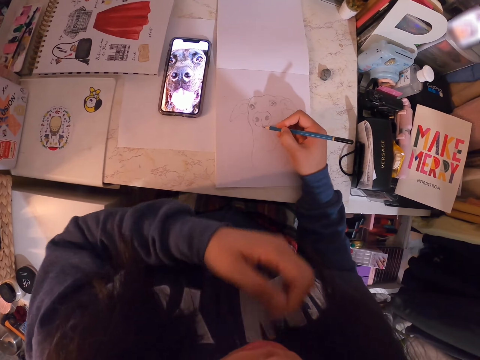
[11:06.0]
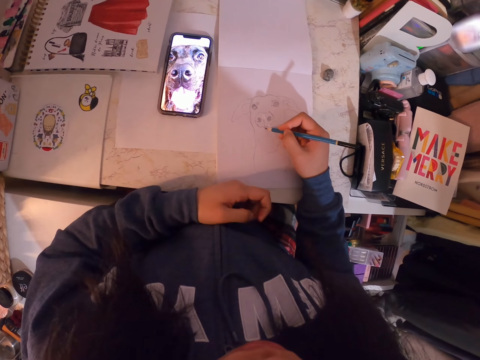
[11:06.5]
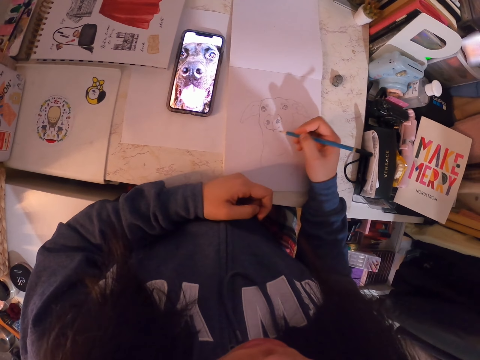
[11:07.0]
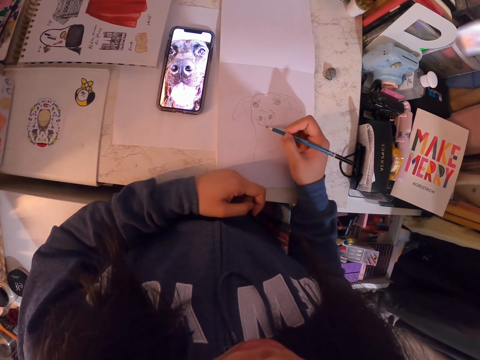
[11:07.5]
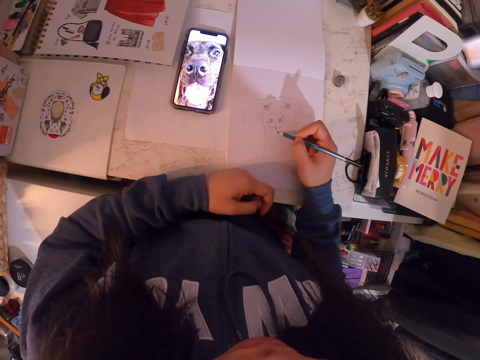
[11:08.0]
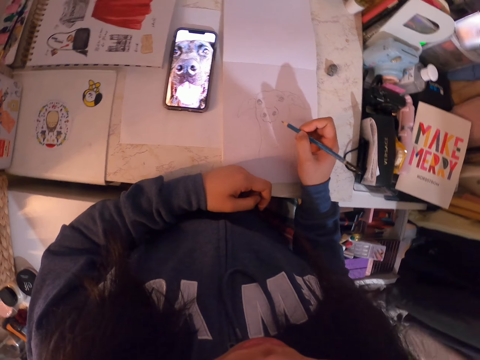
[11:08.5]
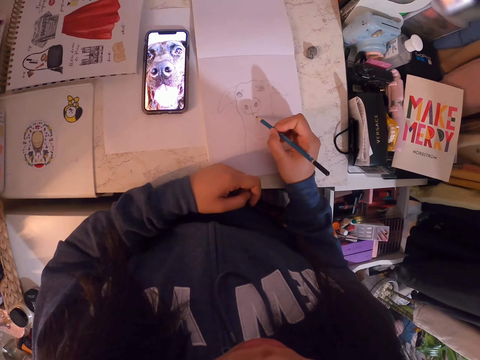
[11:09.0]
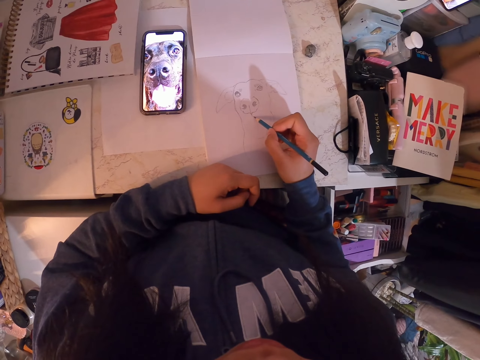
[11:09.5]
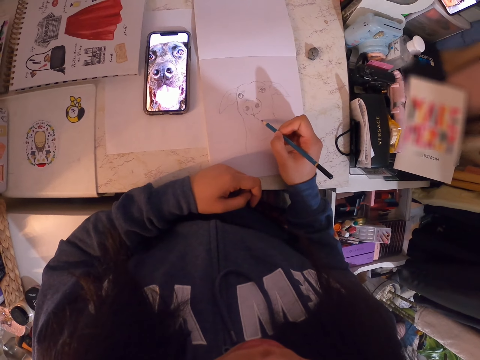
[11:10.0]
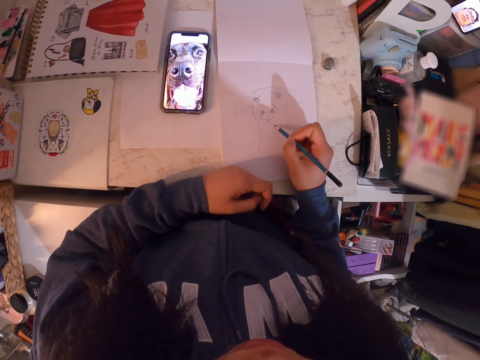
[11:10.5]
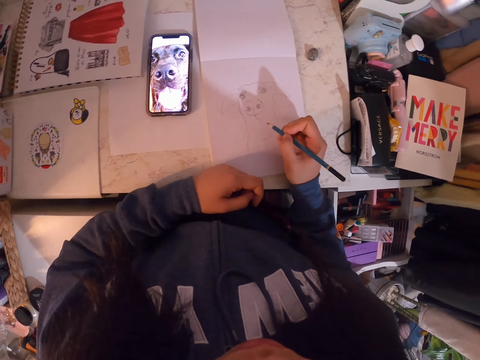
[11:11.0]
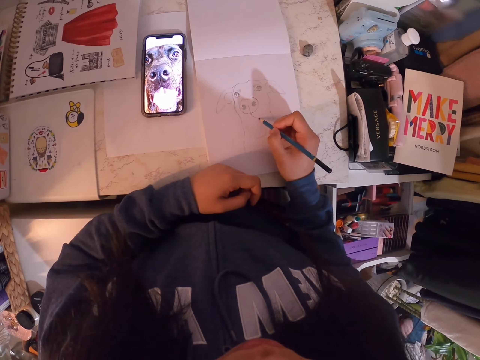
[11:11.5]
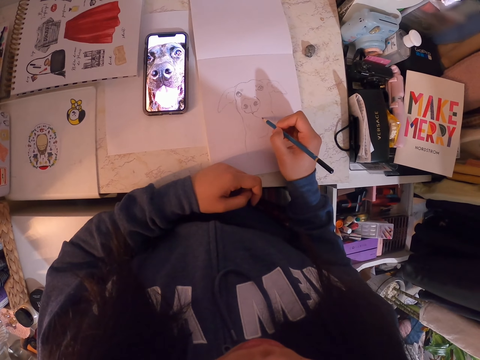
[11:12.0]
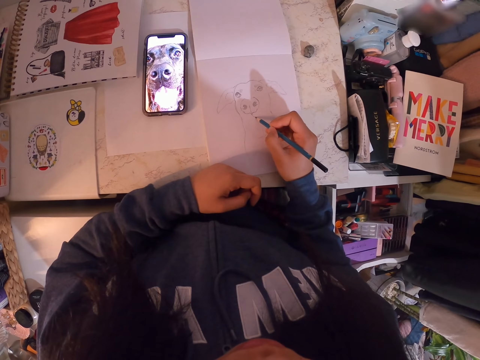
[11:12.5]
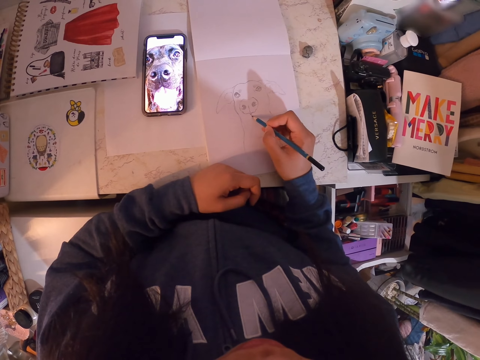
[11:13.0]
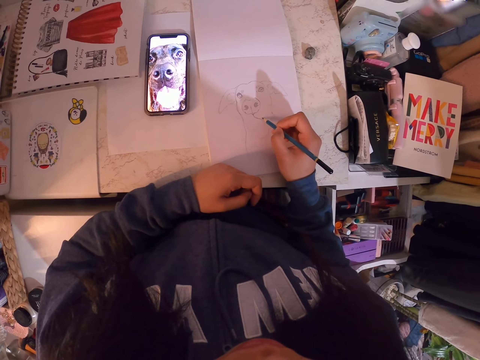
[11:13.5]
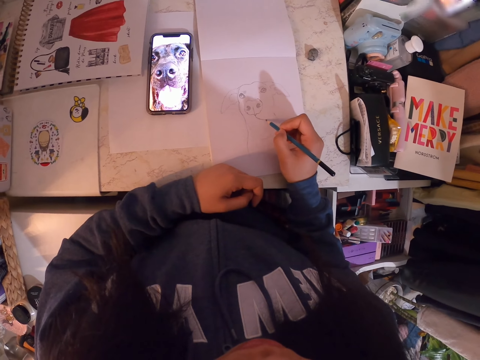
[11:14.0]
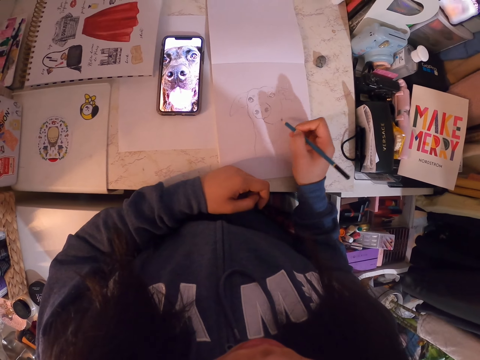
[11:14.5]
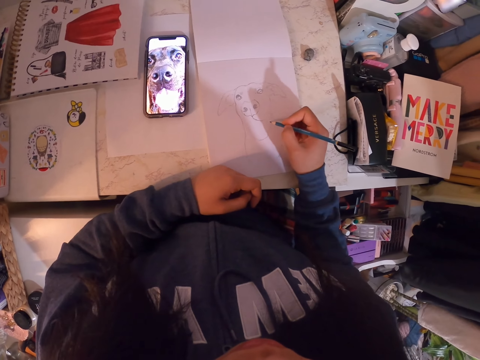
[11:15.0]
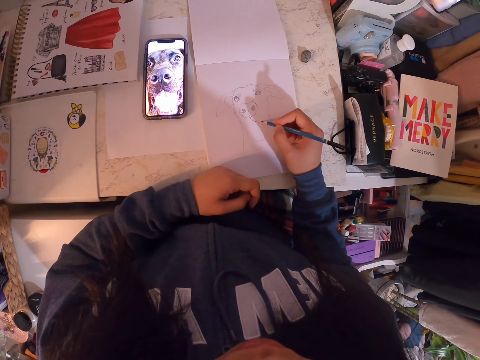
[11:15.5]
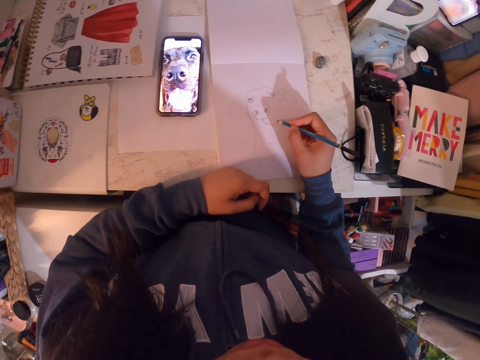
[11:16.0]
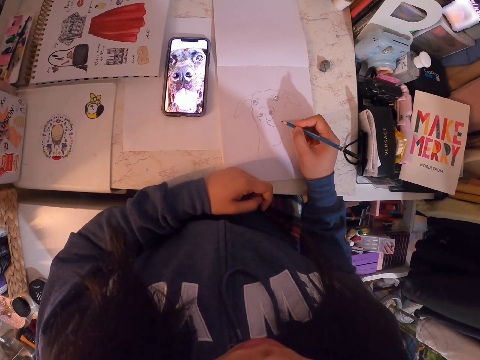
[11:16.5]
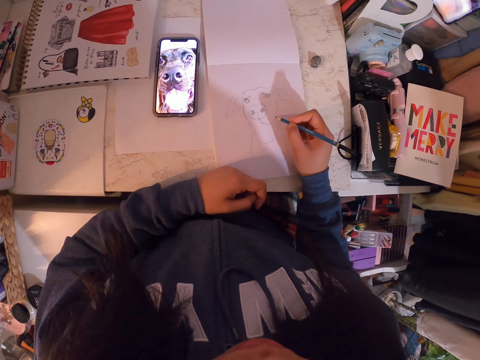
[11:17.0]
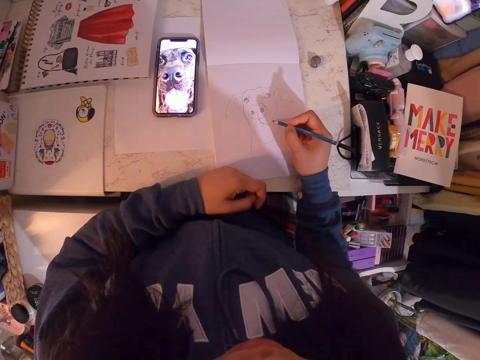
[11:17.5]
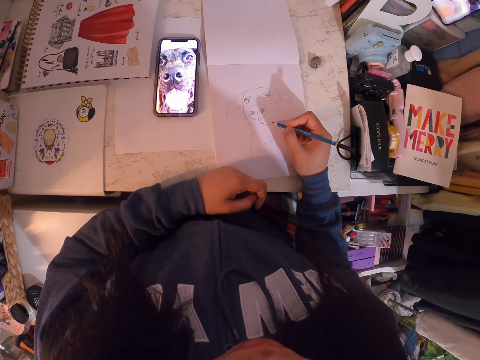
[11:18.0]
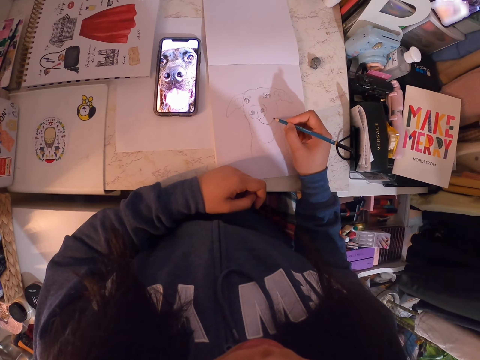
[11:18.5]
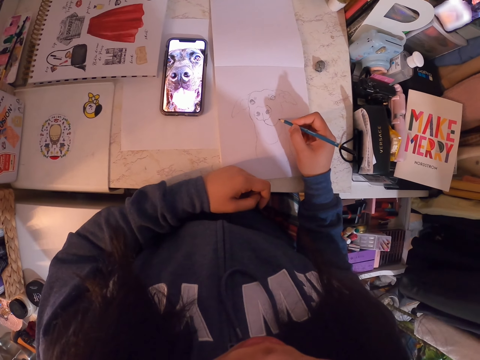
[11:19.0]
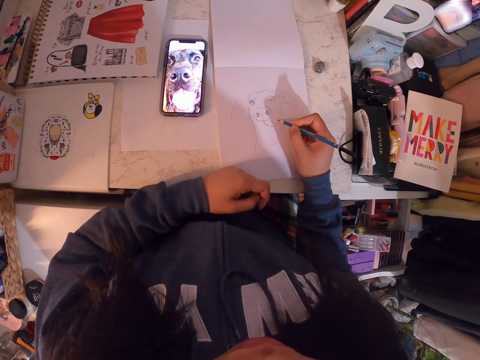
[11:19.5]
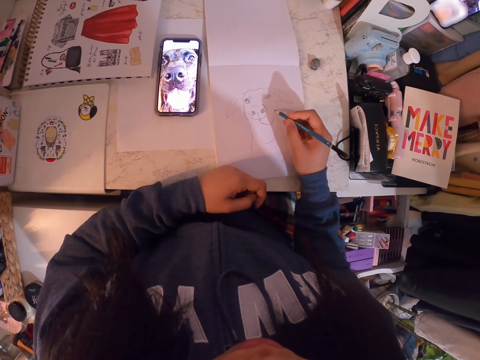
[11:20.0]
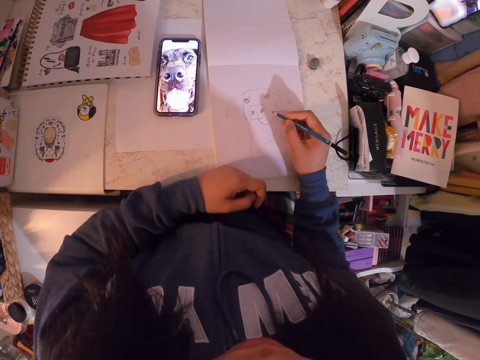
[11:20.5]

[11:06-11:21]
The camera wearer puts the hand on the table. They draw in the art book with the art pencil.

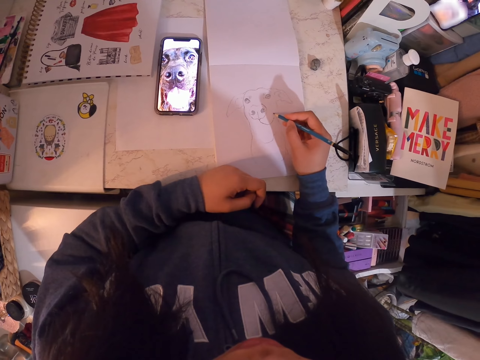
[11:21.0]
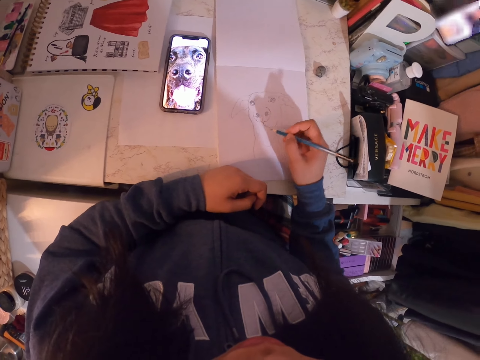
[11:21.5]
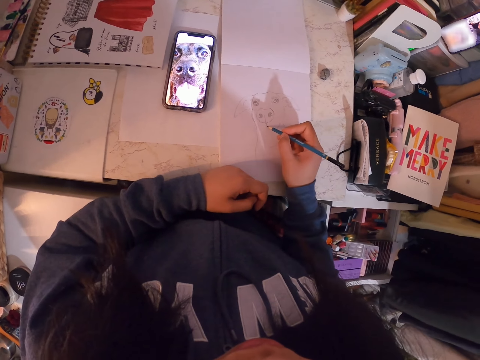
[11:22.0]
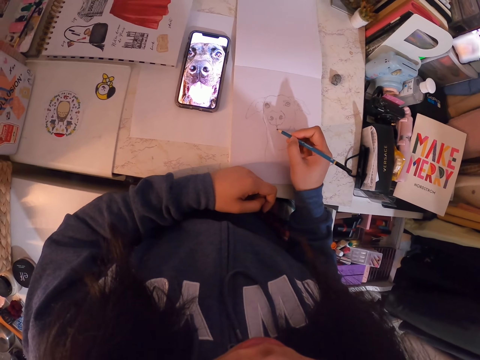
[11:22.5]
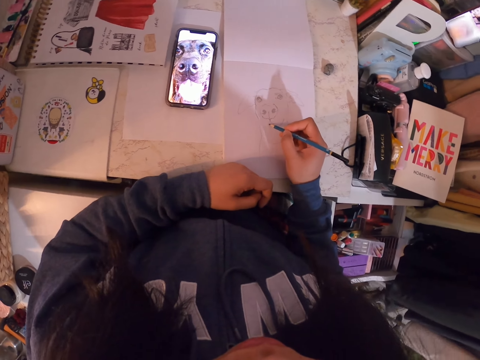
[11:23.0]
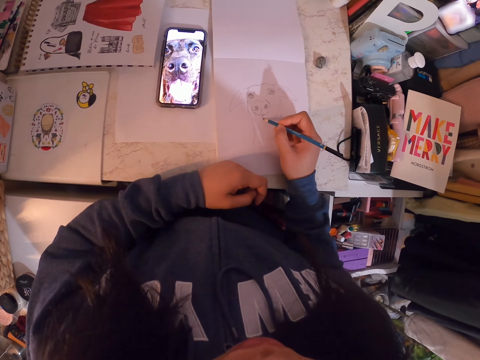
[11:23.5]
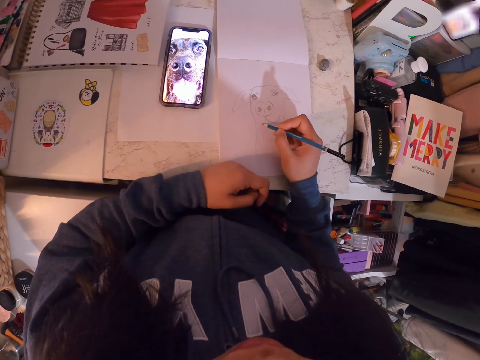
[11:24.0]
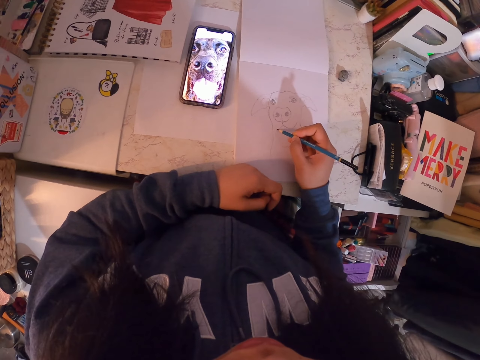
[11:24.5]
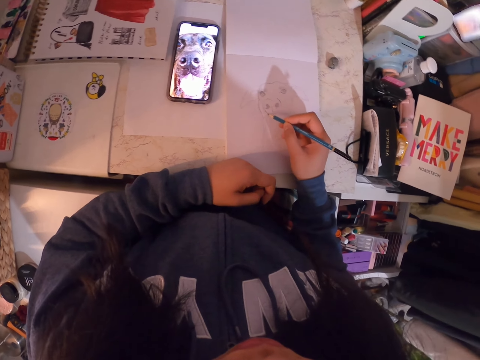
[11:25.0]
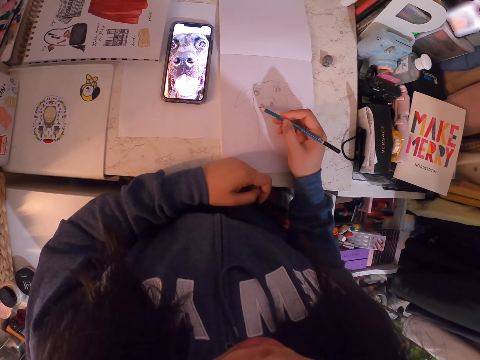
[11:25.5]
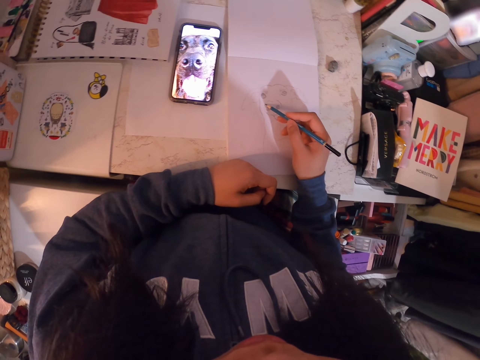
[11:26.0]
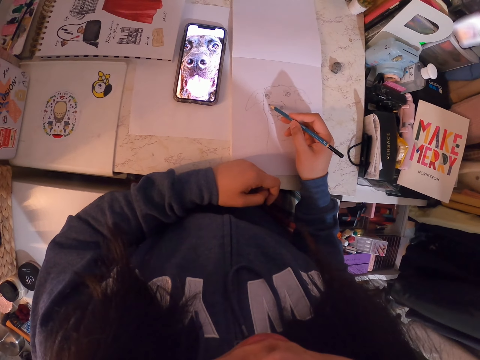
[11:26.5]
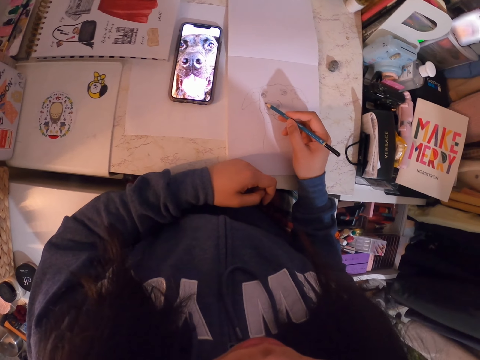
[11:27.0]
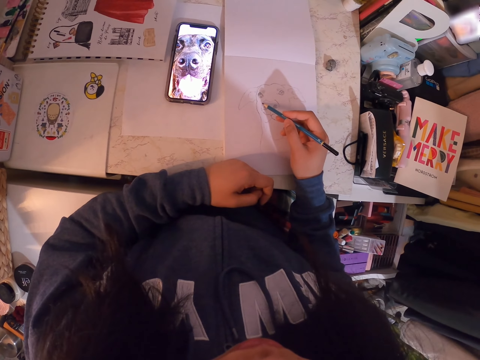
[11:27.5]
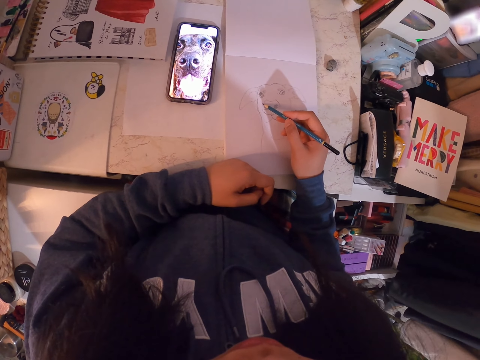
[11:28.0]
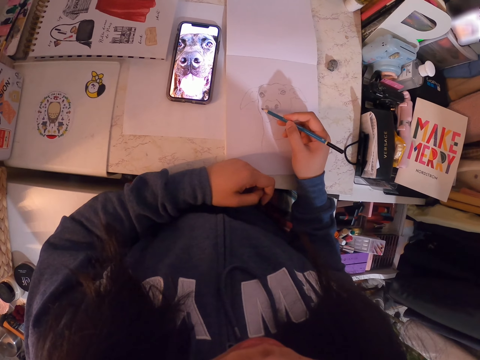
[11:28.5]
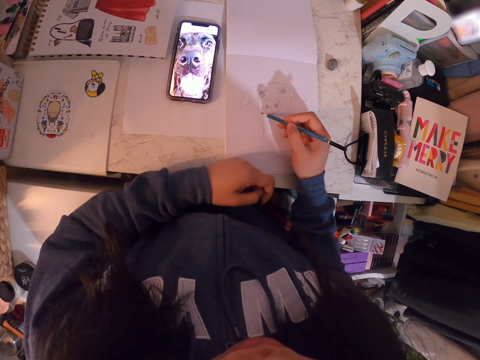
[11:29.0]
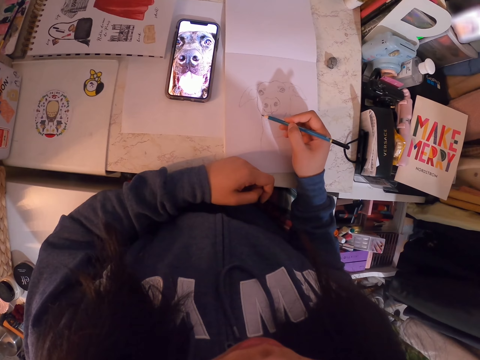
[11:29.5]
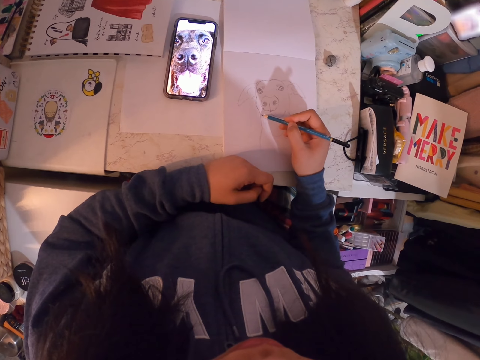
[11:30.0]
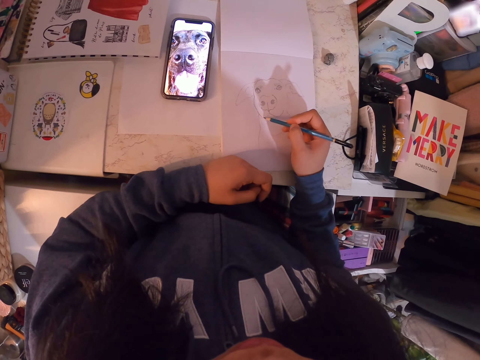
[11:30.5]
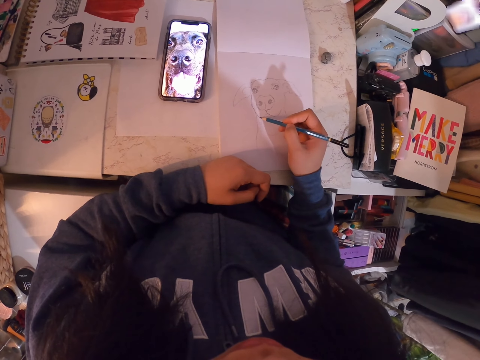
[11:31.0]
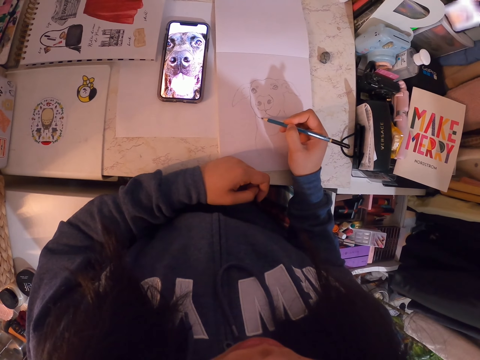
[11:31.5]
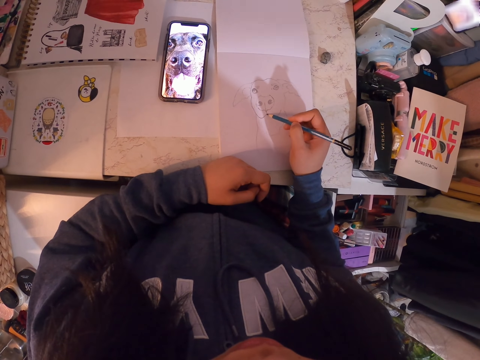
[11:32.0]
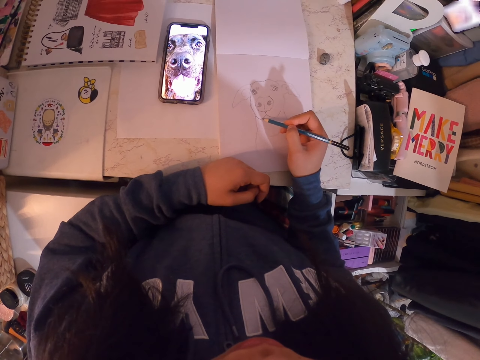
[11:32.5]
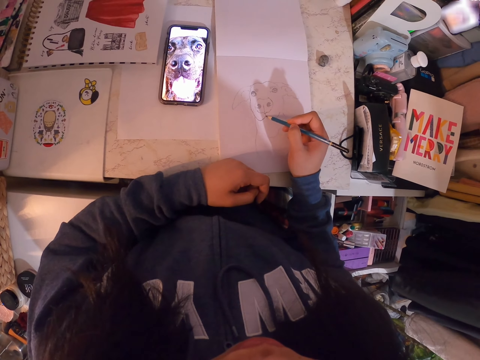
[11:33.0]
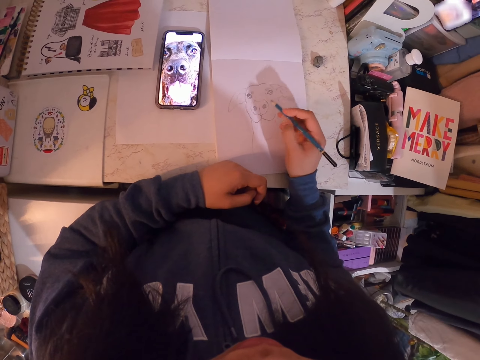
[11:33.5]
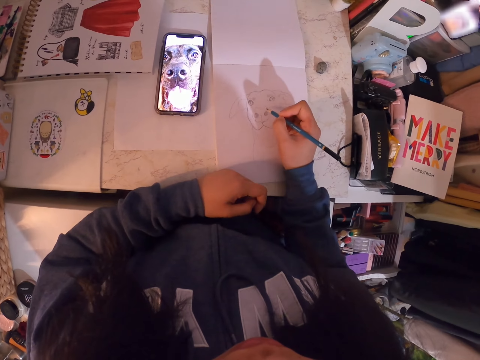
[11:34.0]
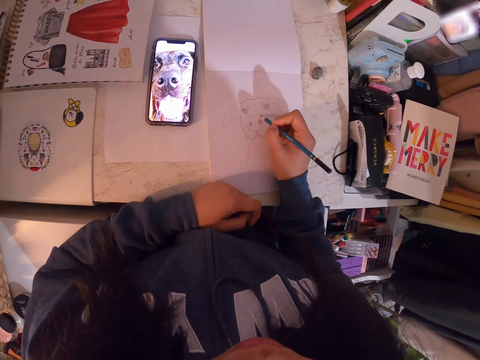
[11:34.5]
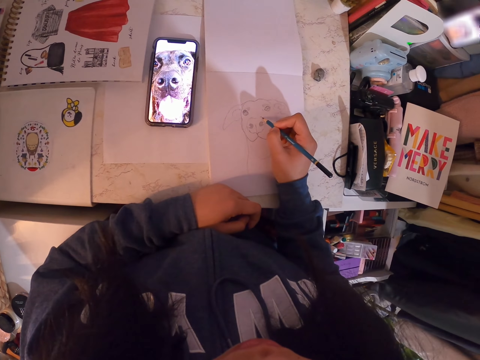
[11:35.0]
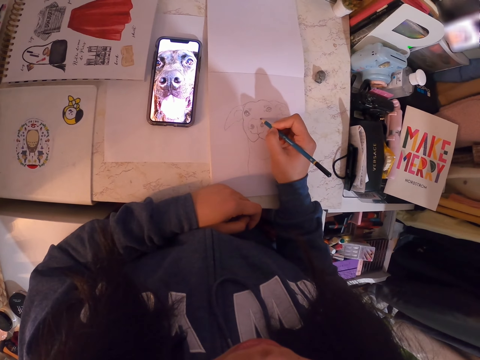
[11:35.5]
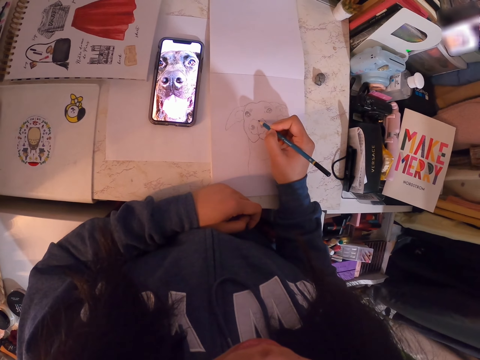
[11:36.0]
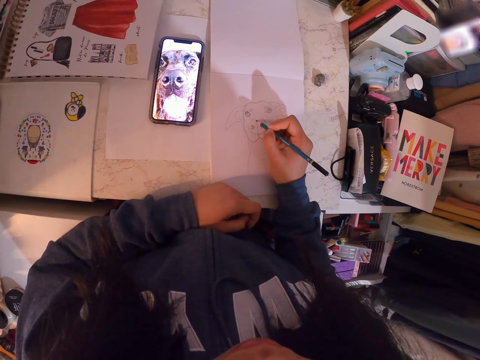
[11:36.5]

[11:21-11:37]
The camera wearer holds the pencil. They draw on the book.
